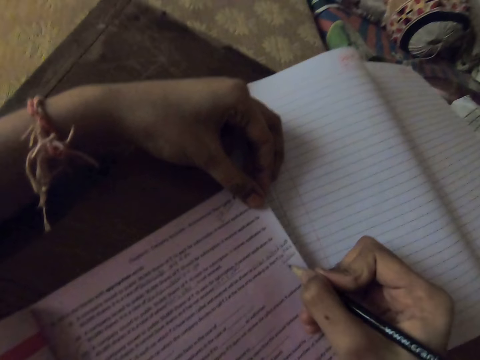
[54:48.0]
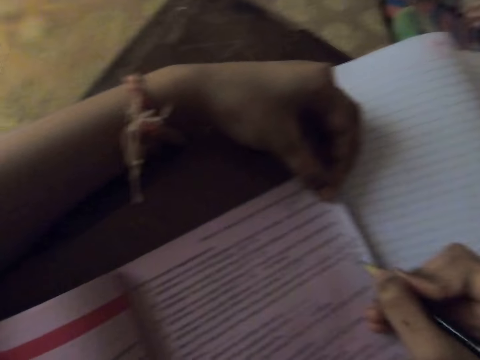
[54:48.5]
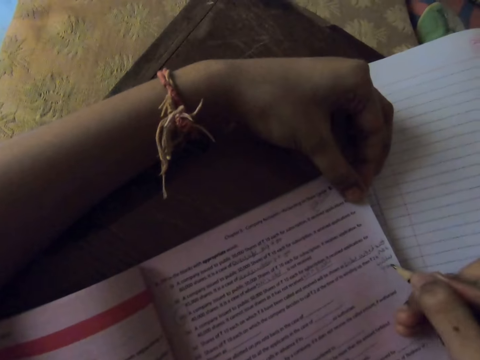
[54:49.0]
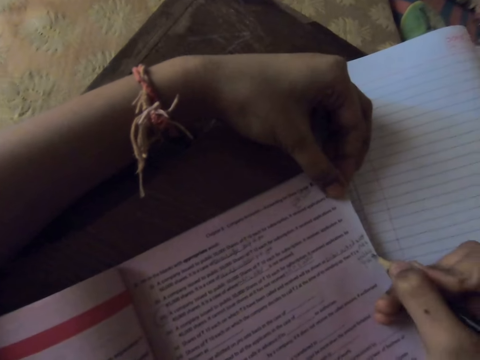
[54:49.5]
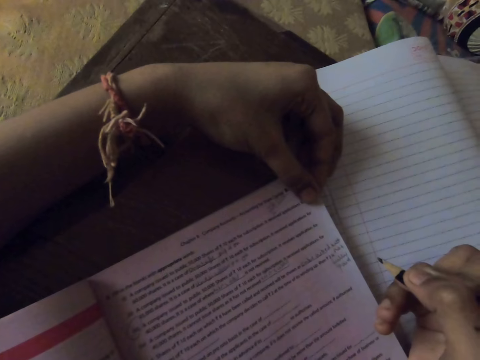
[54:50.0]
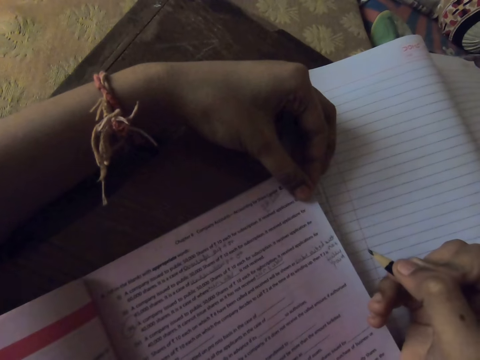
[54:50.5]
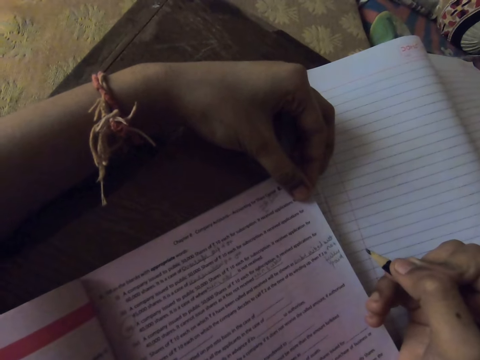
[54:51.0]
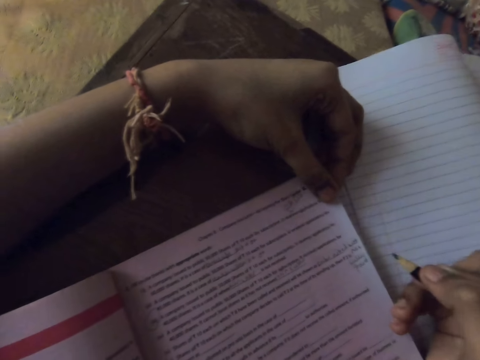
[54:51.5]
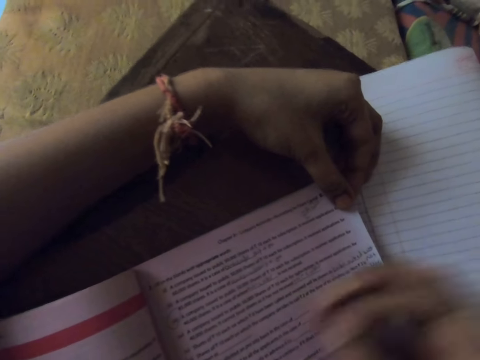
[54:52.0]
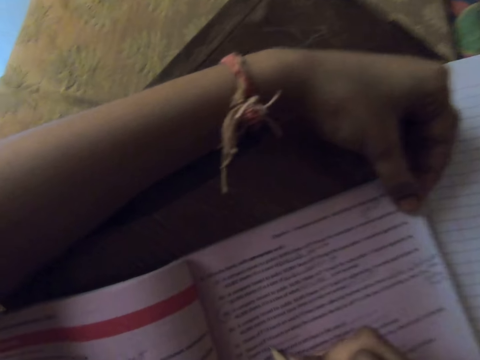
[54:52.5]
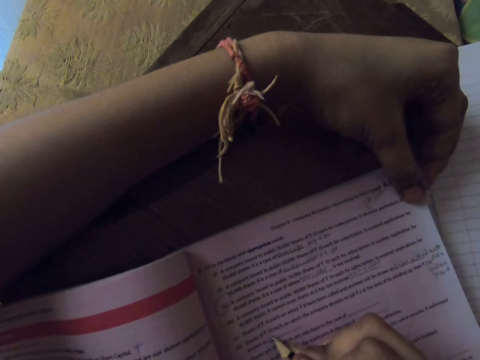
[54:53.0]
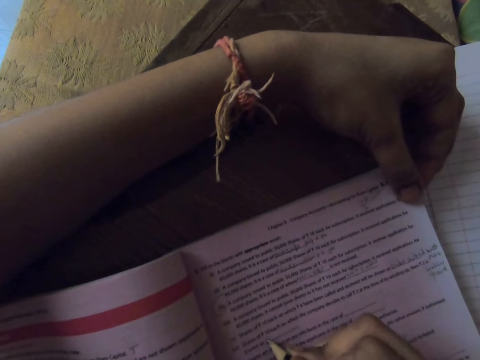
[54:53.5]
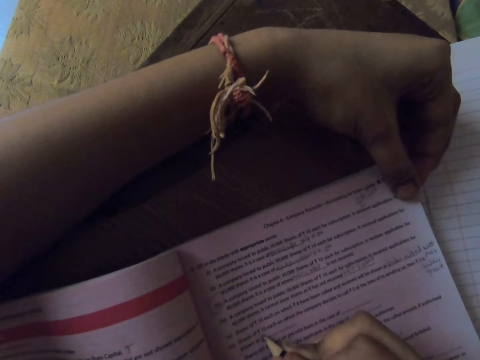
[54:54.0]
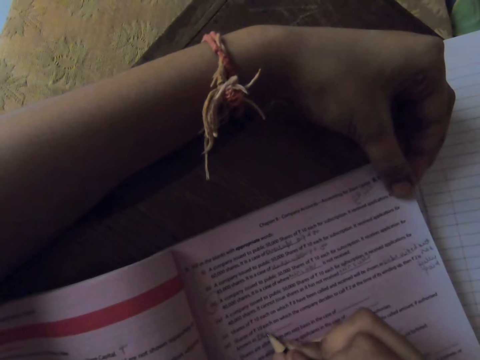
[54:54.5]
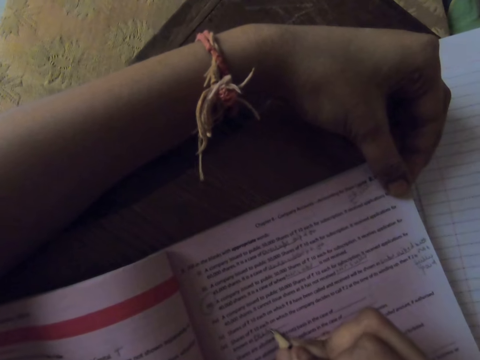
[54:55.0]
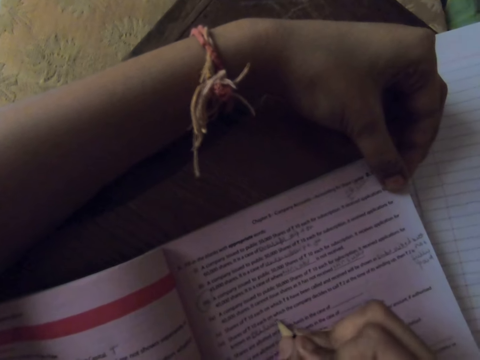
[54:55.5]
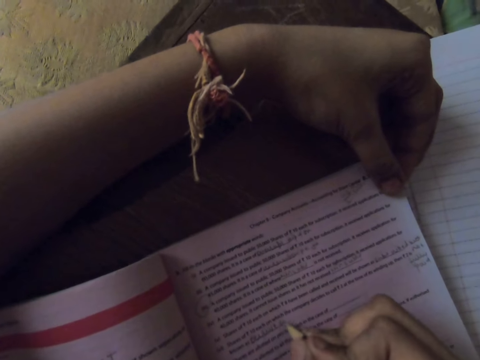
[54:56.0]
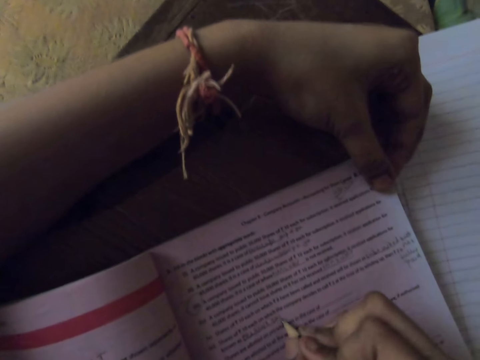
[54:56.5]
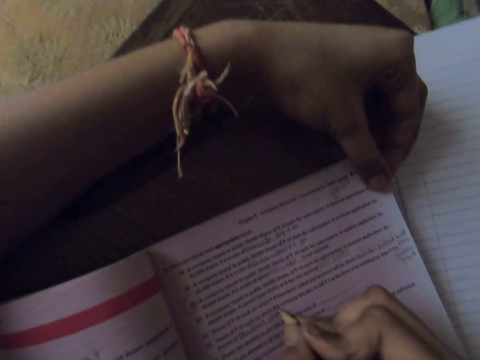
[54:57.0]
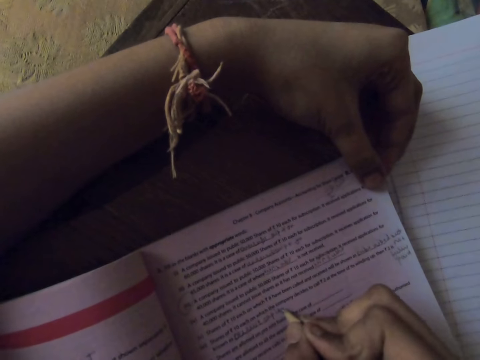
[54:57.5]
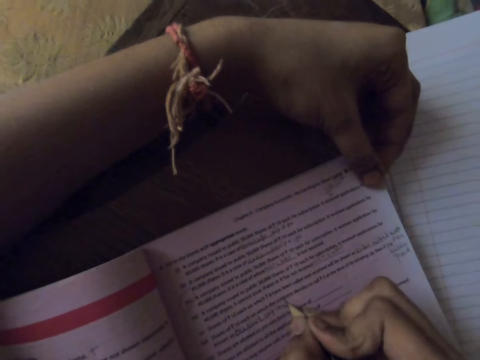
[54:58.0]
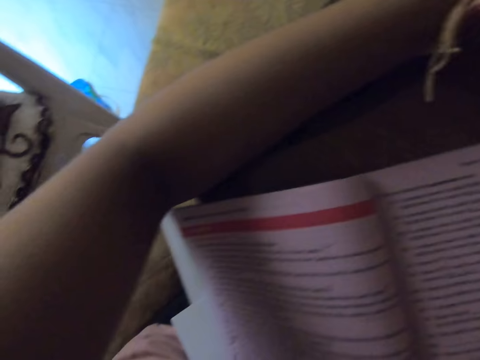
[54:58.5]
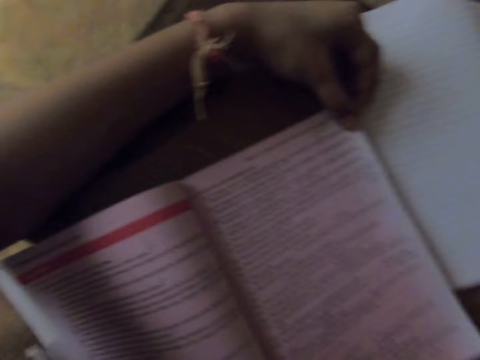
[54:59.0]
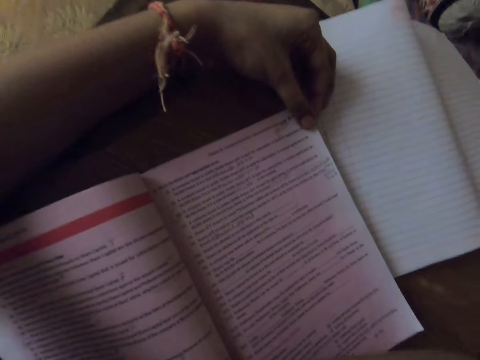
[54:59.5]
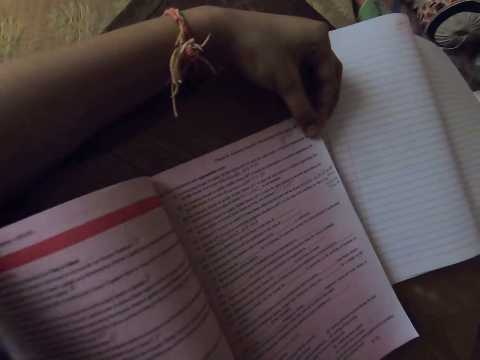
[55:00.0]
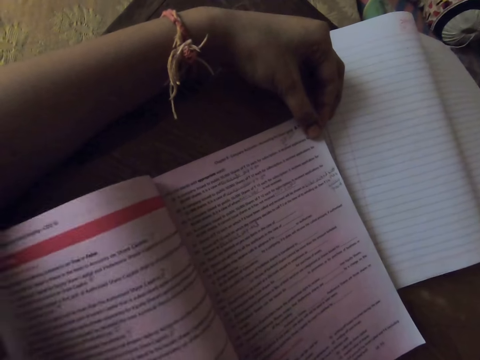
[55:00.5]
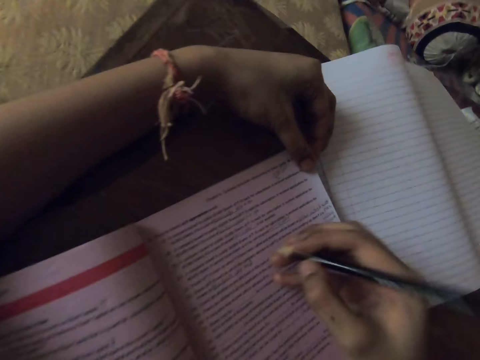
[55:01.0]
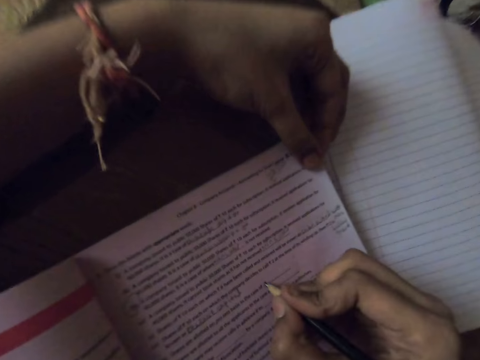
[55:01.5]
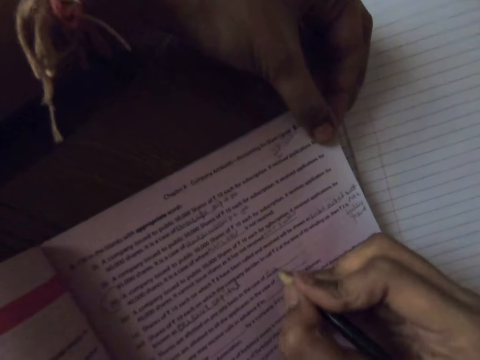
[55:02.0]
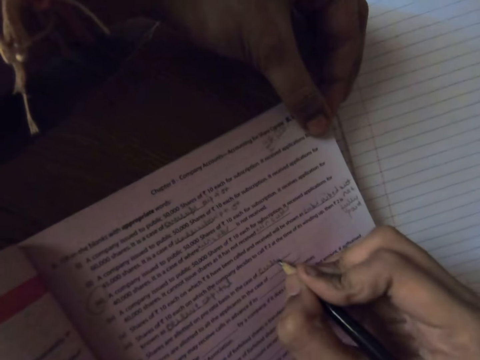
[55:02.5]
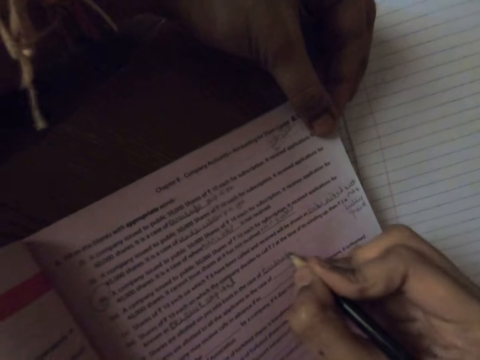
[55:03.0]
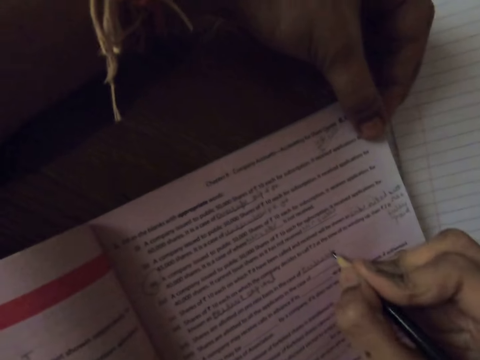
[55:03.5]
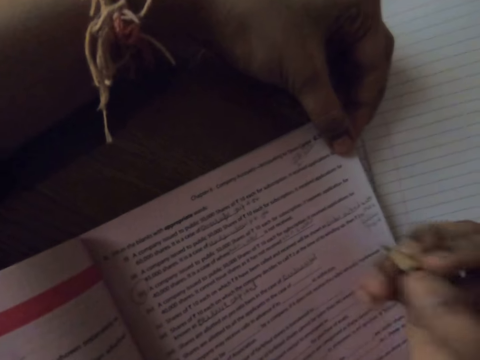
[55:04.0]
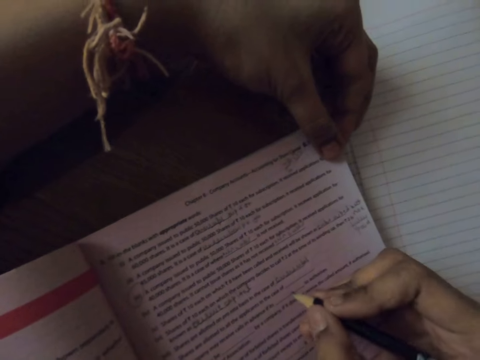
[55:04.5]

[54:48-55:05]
The camera wearer writes on the textbook with the pencil. They write on the textbook with the pencil again.

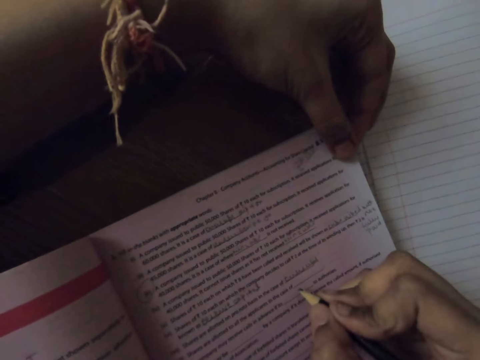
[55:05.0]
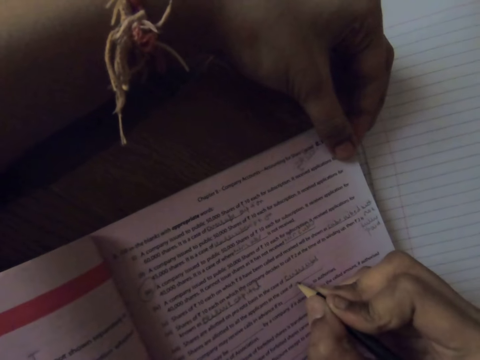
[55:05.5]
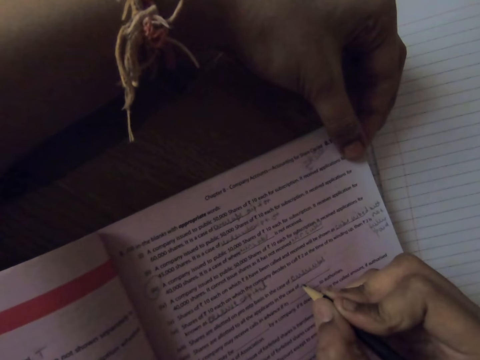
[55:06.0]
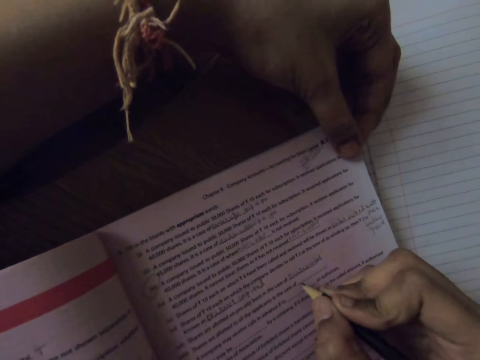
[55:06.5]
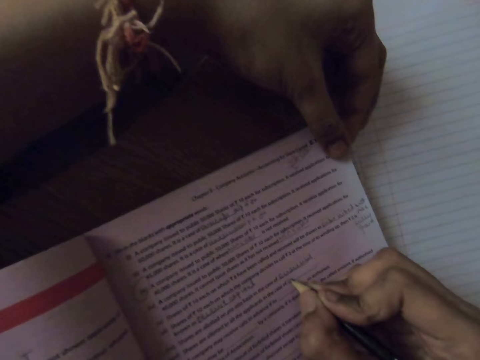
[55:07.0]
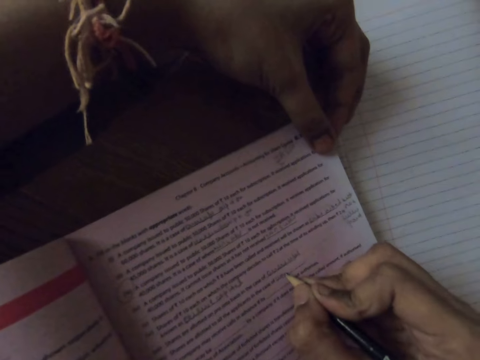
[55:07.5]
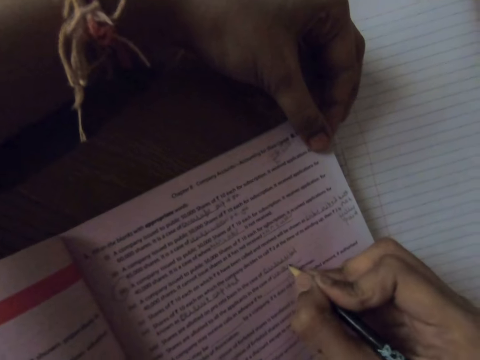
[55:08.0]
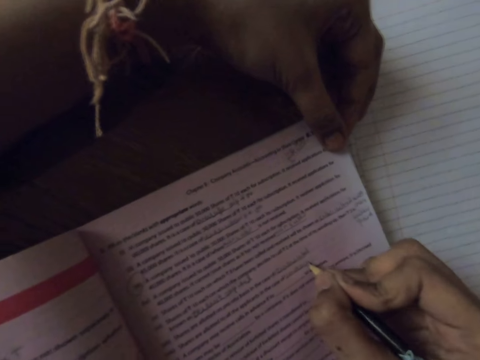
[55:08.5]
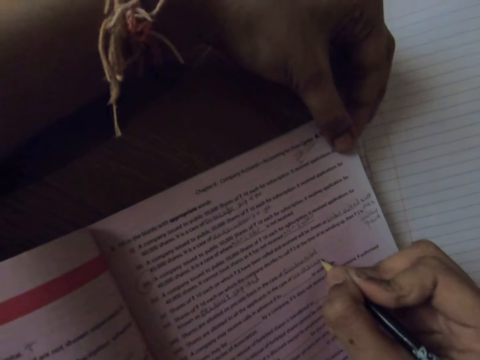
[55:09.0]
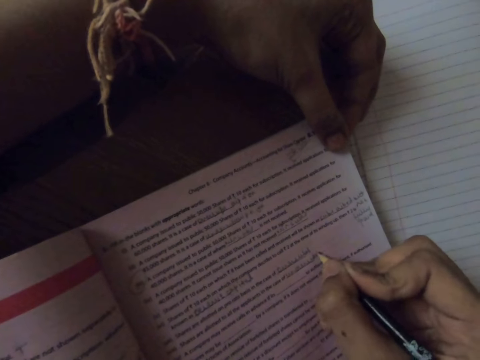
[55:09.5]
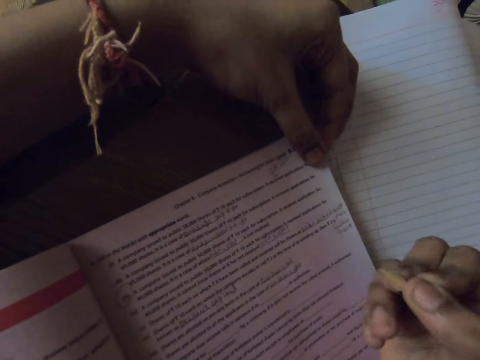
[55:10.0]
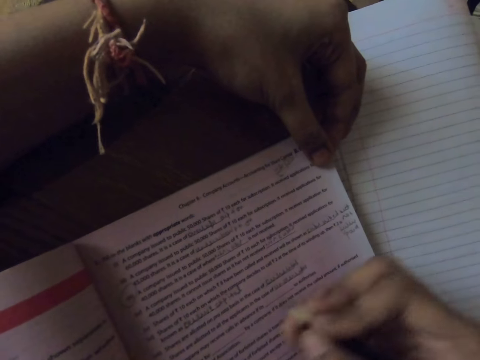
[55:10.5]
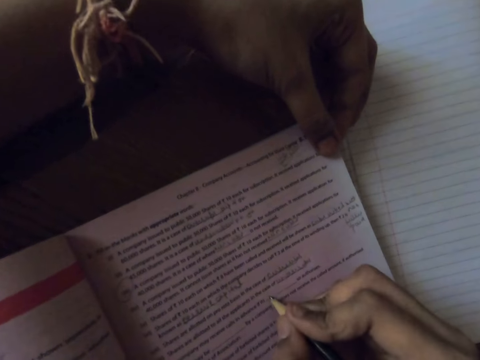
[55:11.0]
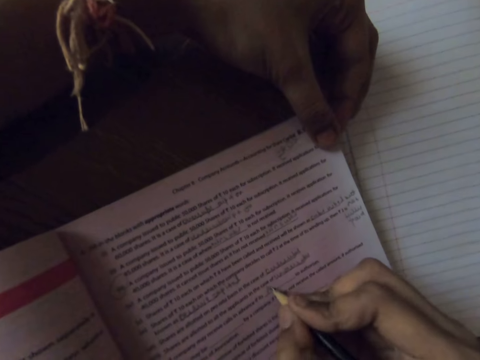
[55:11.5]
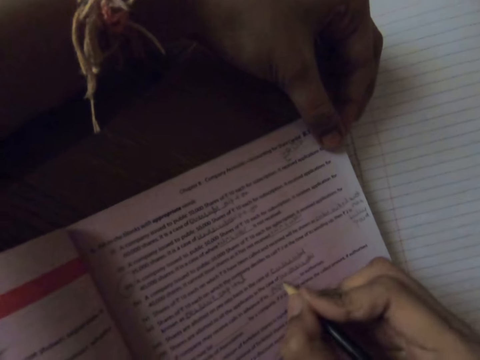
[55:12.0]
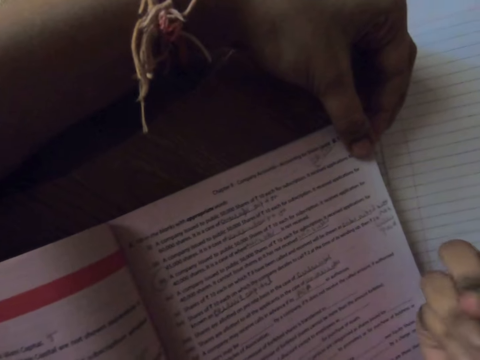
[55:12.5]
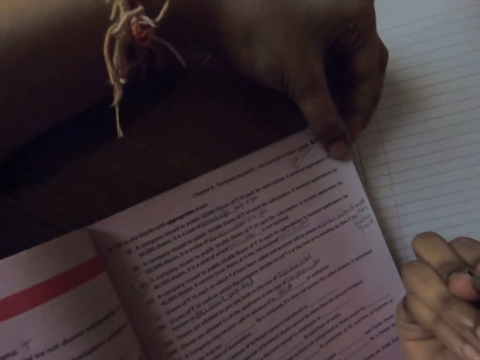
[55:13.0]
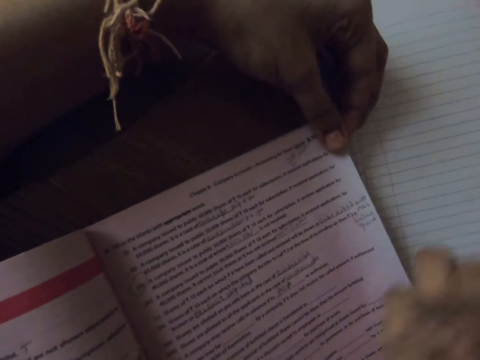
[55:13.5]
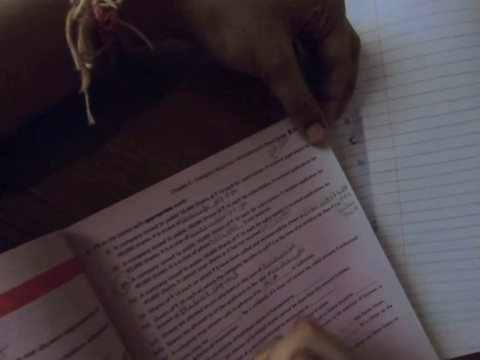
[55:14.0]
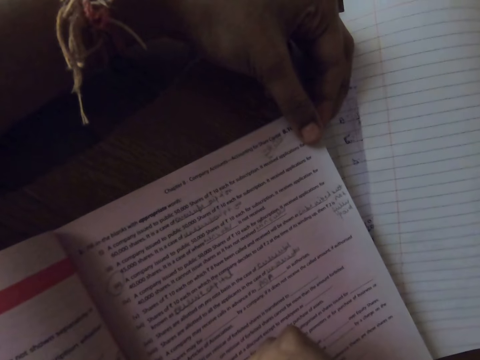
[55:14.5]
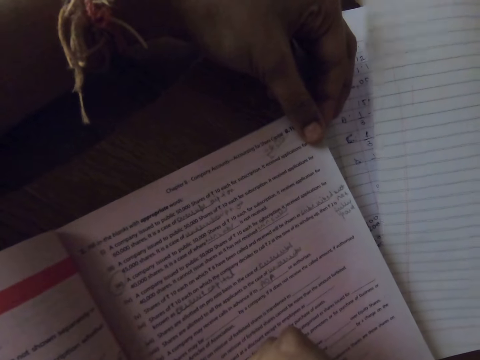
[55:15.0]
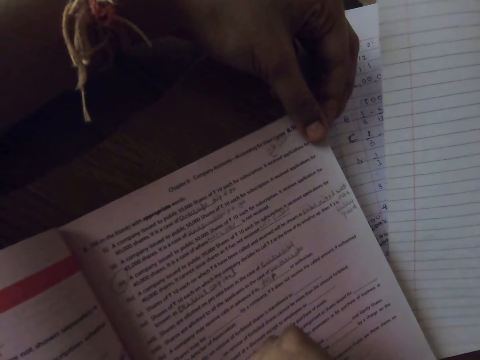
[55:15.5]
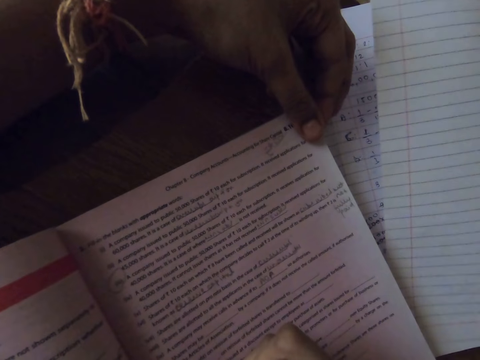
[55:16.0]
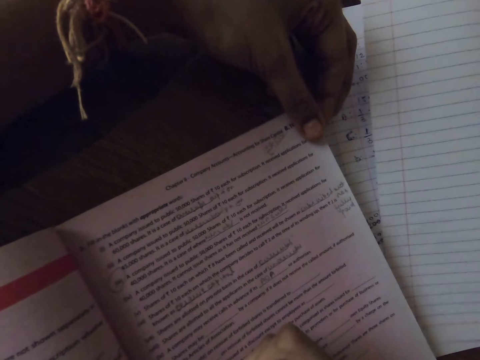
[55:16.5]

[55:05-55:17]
The camera wearer writes on the textbook with the pencil. They write on the textbook with the pencil again.
